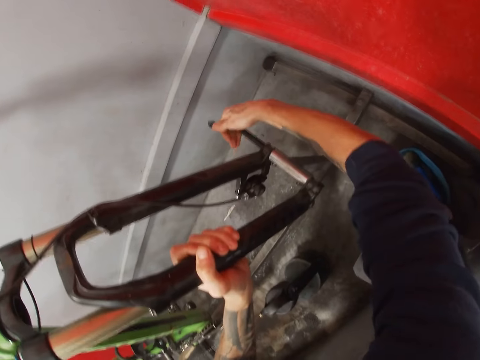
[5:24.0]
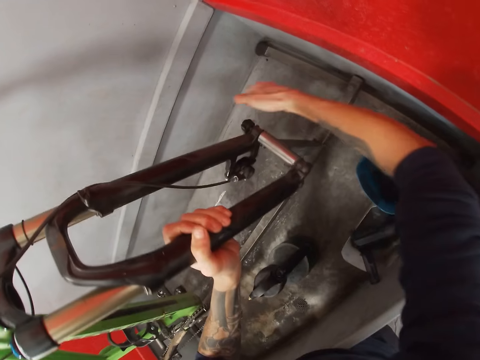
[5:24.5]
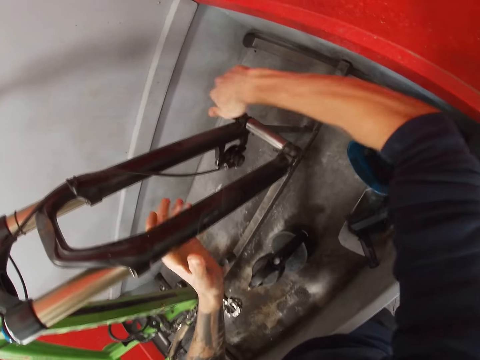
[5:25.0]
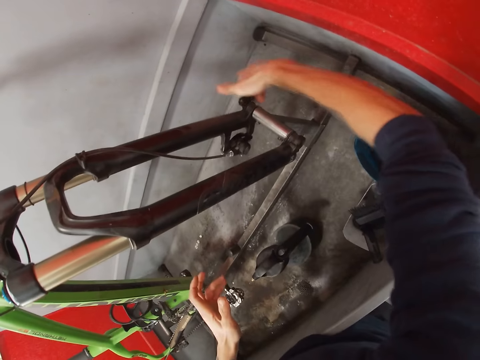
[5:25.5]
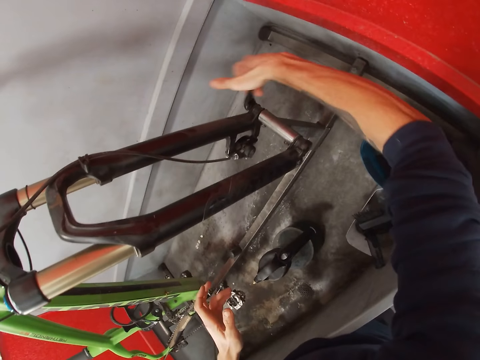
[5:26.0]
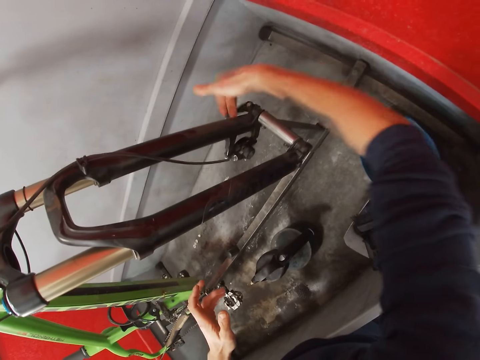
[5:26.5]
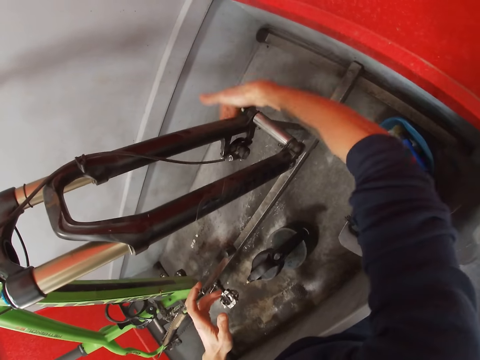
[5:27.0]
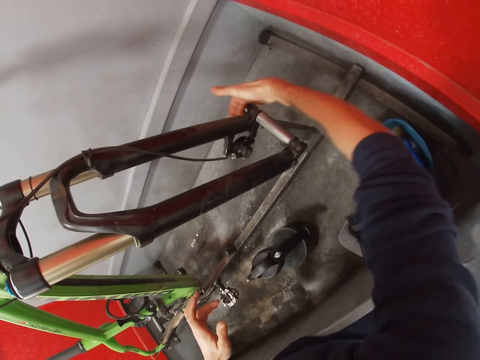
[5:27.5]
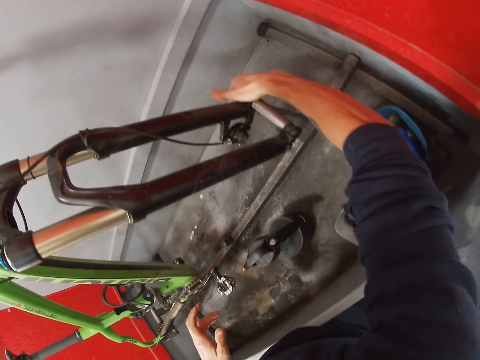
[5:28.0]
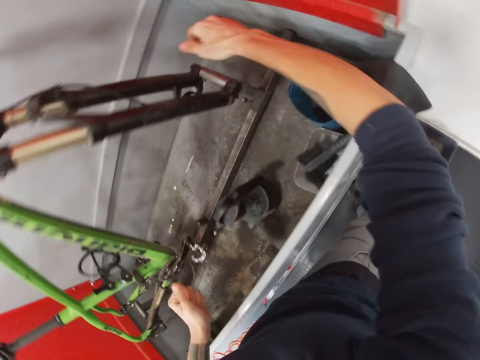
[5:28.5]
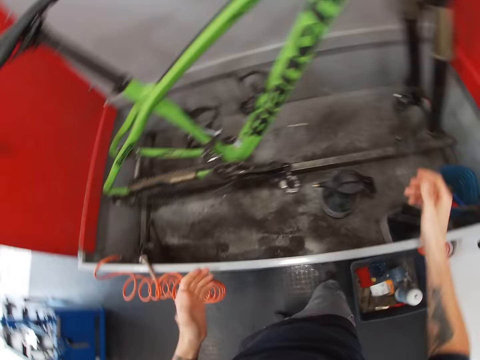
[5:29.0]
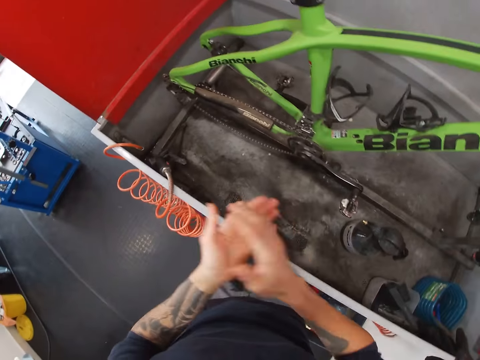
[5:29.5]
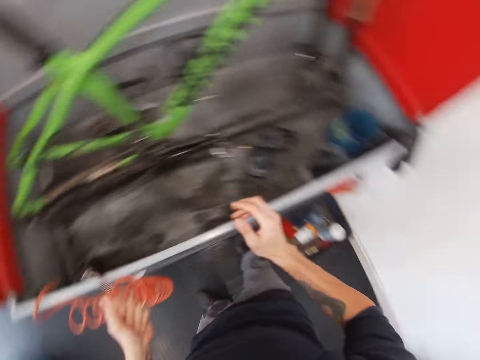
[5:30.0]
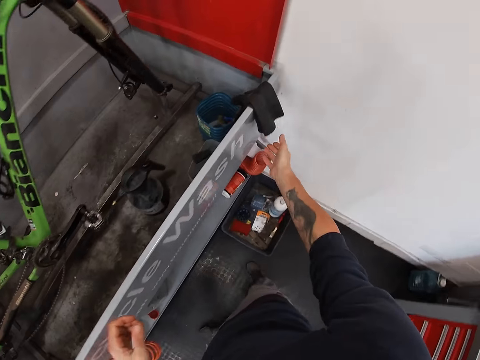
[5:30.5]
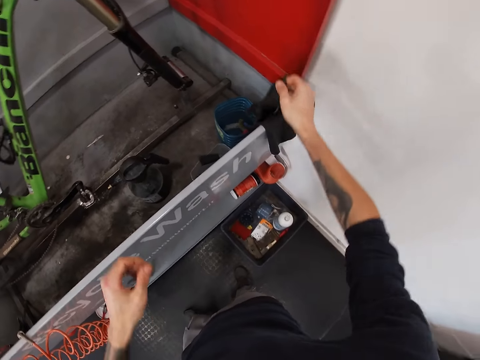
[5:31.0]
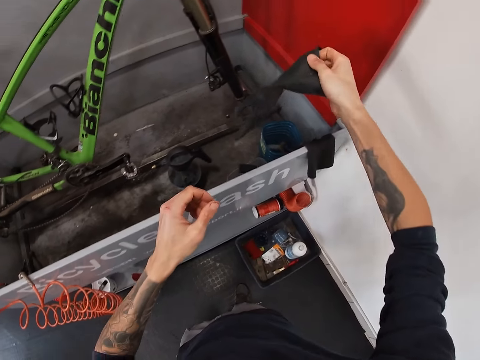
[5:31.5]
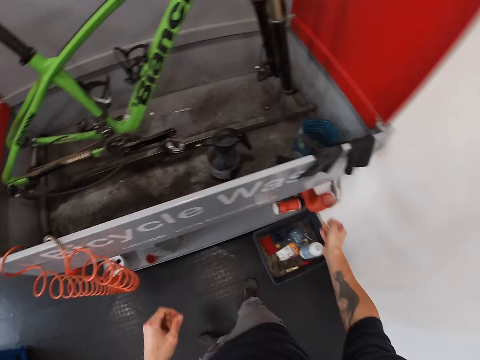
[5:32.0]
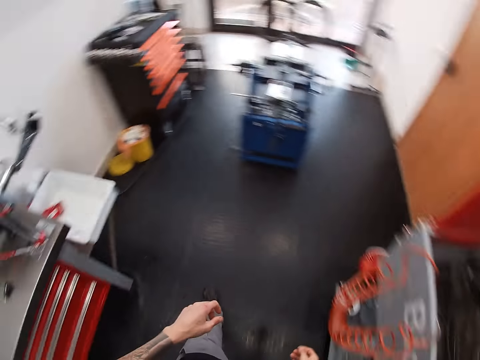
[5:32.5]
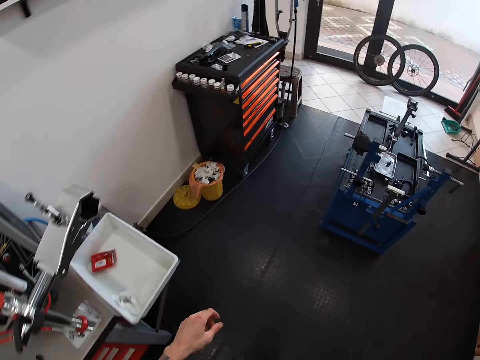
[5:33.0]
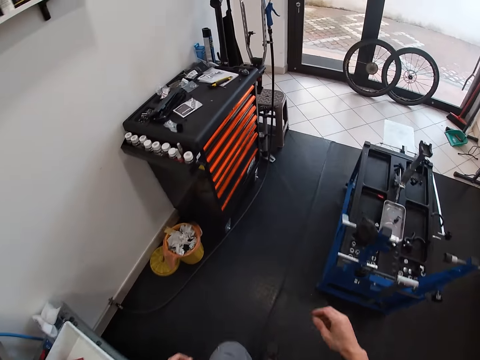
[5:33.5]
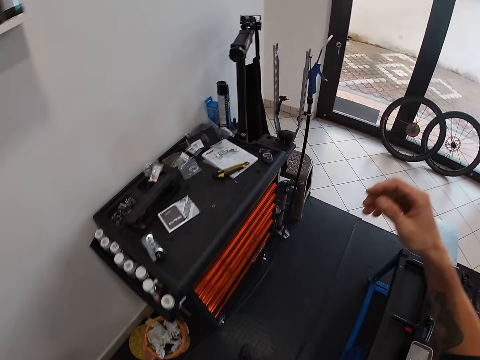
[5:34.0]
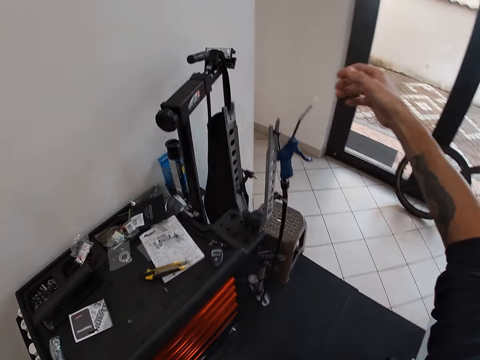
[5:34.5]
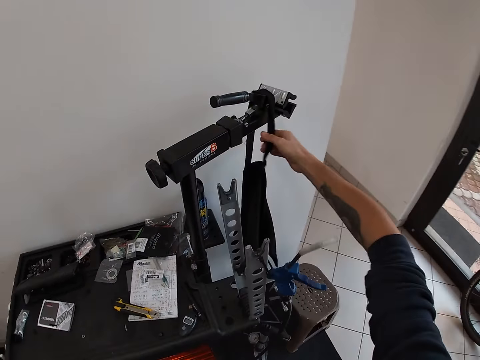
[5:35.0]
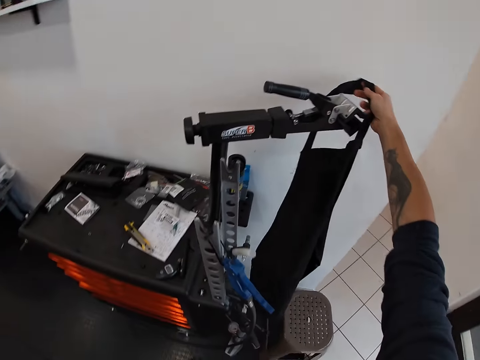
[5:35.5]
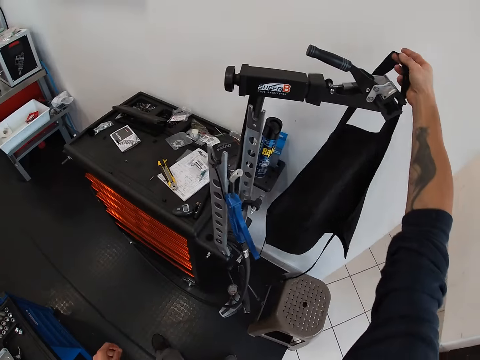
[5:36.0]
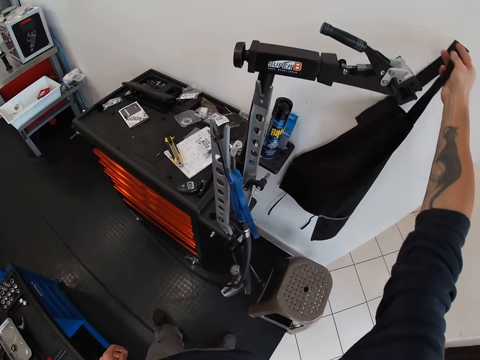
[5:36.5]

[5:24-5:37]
The camera wearer tightens the shock bushing in the bicycle axle with his right hand. He lifts his hands and rubs his hands. He picks up a glove or cloth on the bicycle wash with his right hand. He drops the glove on the bicycle wash with his right hand. He turns back and moves around the room. He removes an apron from a handlebar grip with his right hand.

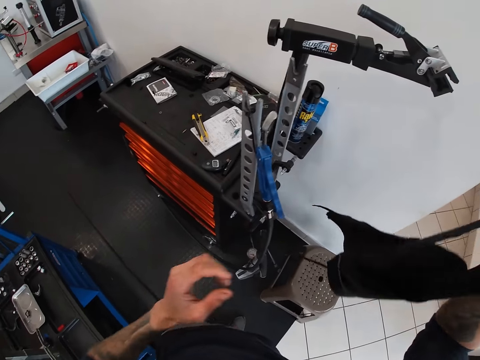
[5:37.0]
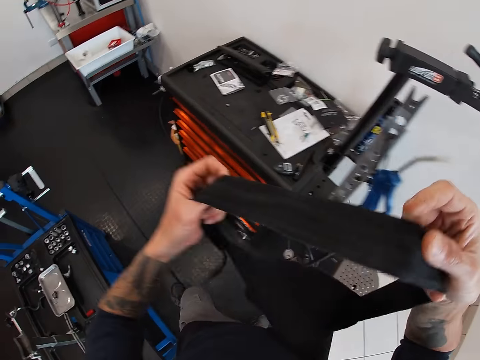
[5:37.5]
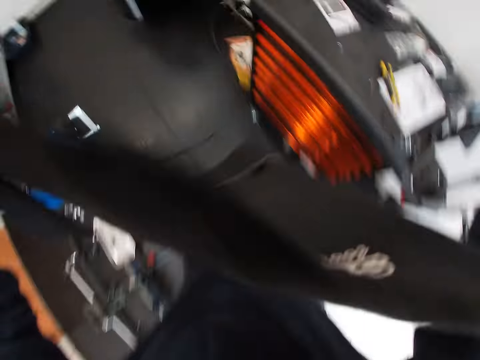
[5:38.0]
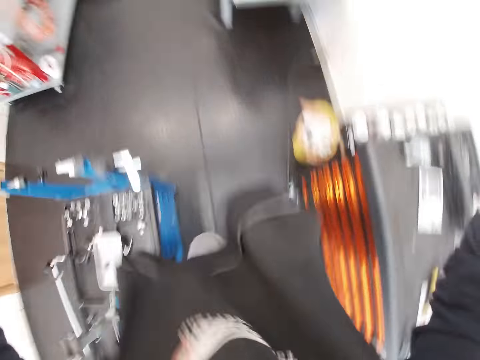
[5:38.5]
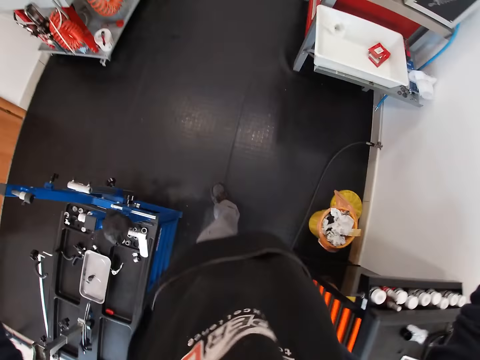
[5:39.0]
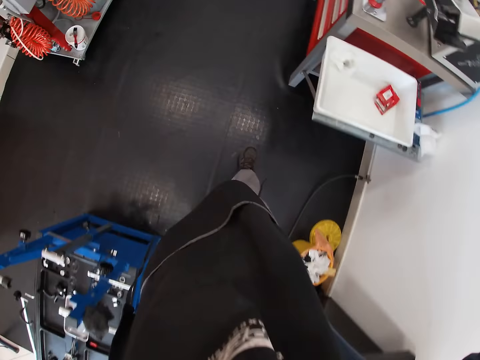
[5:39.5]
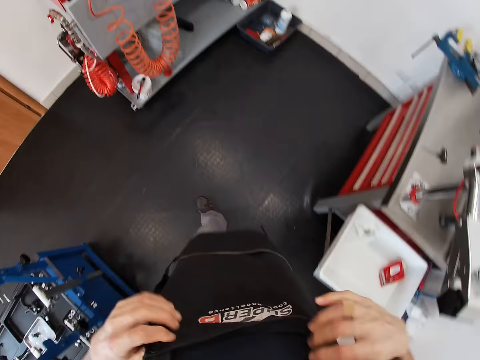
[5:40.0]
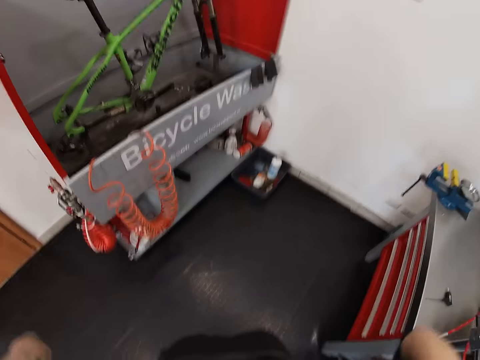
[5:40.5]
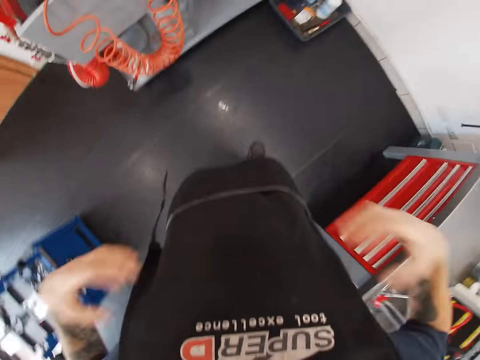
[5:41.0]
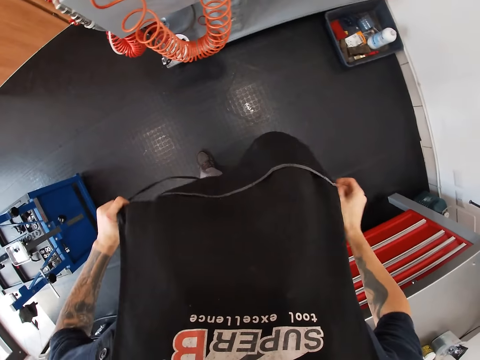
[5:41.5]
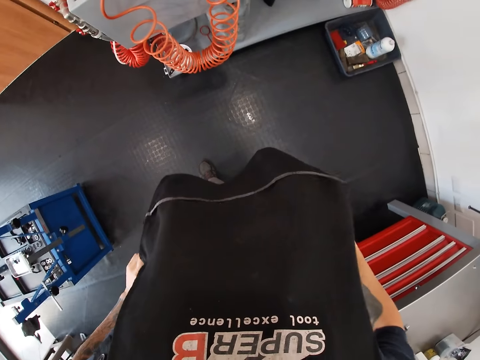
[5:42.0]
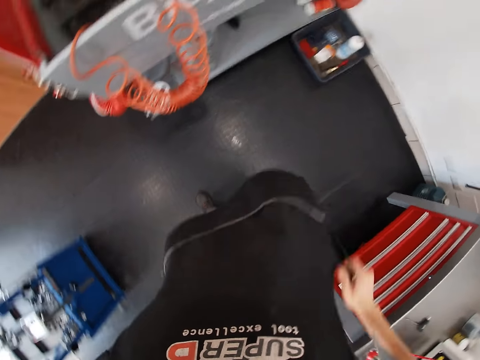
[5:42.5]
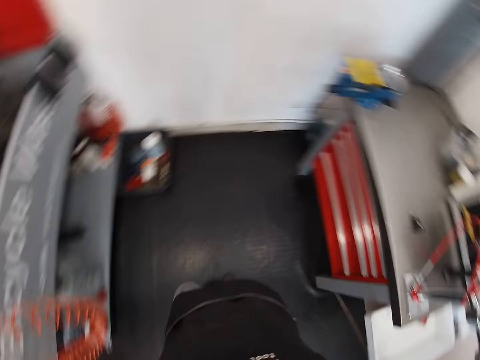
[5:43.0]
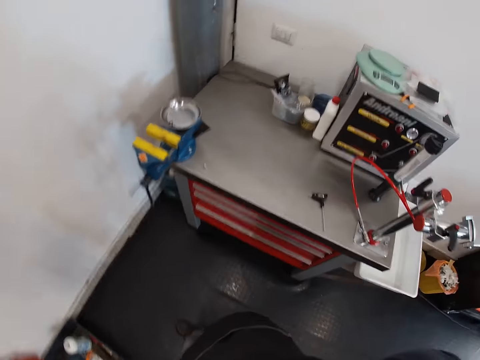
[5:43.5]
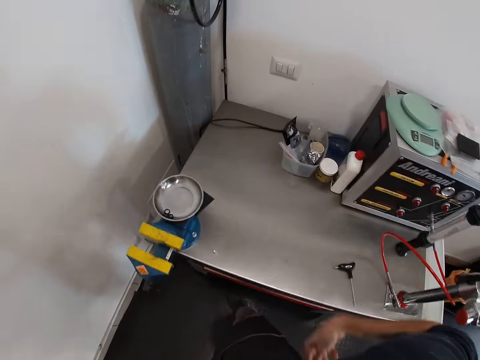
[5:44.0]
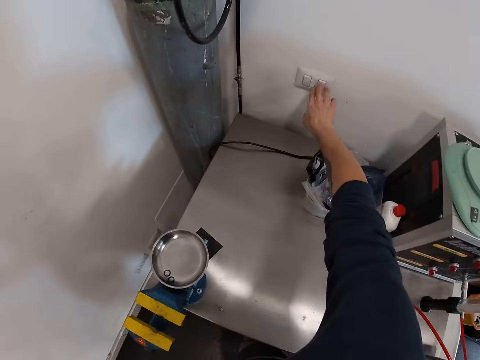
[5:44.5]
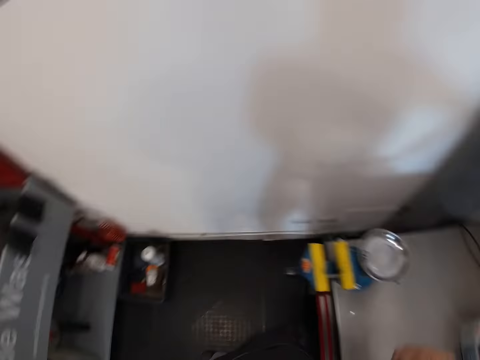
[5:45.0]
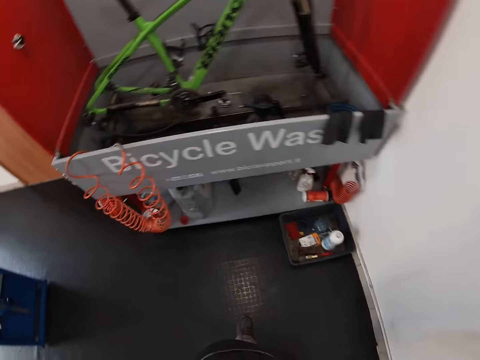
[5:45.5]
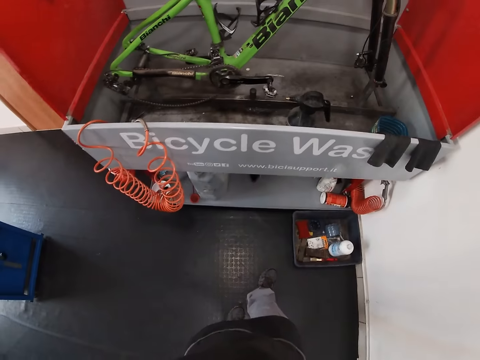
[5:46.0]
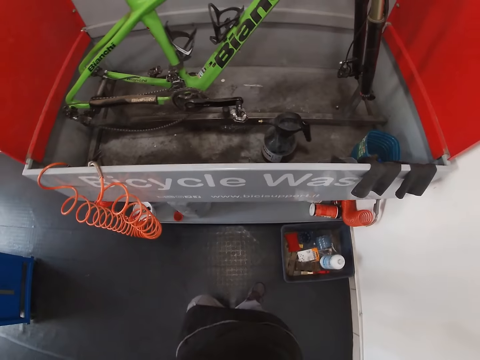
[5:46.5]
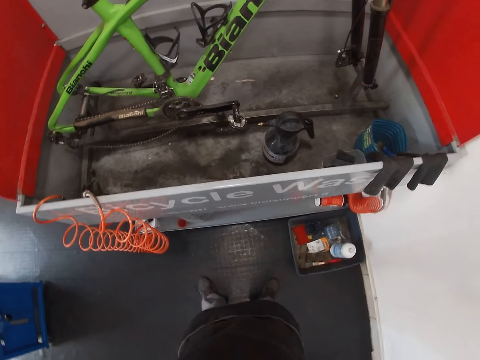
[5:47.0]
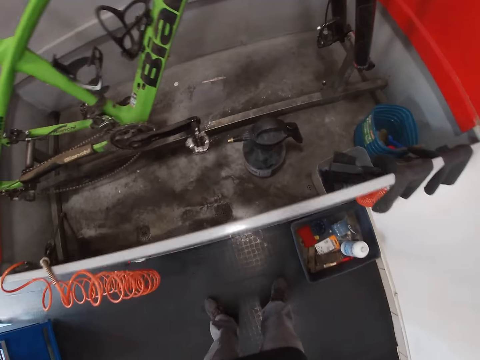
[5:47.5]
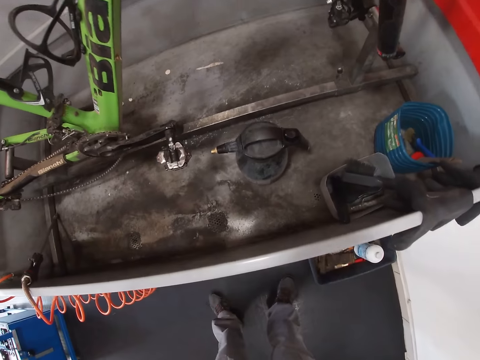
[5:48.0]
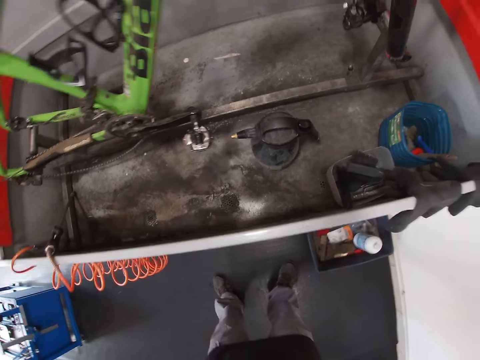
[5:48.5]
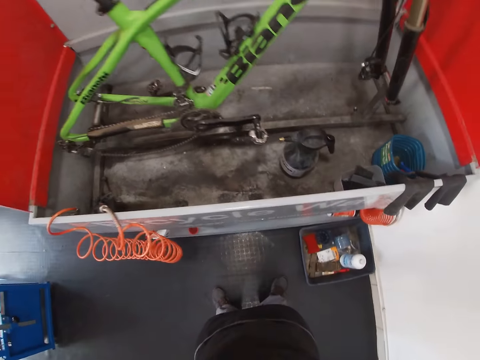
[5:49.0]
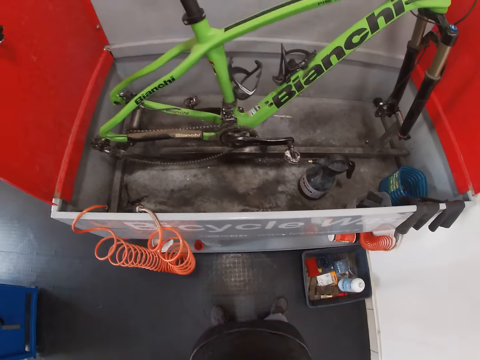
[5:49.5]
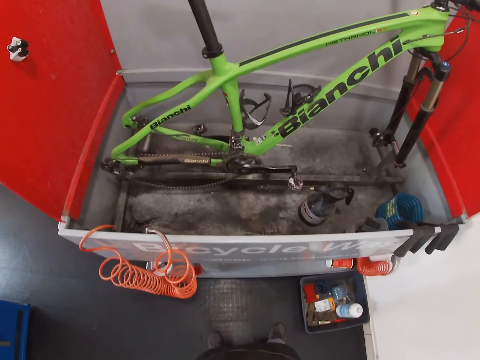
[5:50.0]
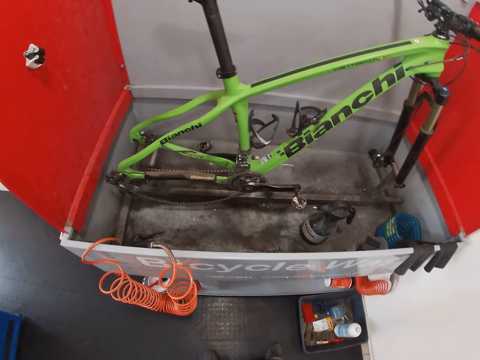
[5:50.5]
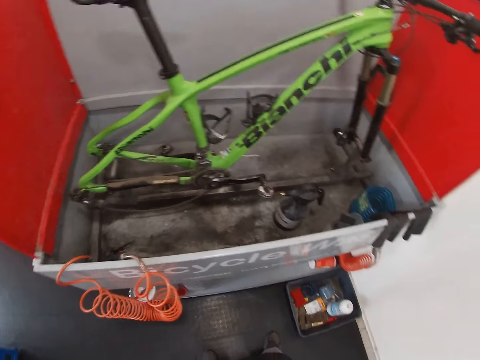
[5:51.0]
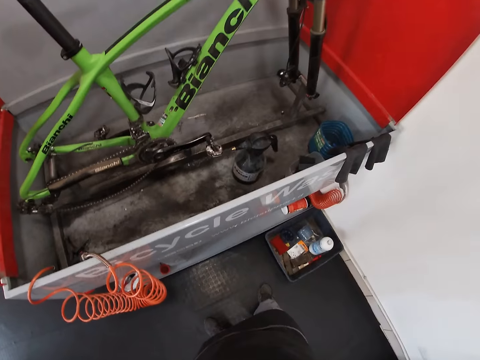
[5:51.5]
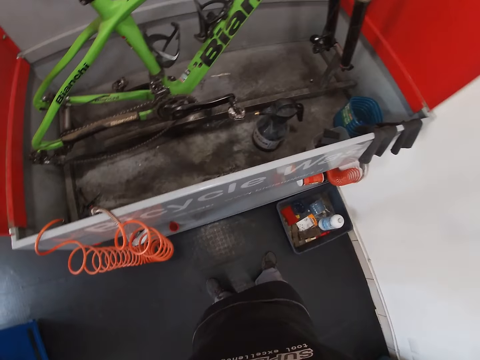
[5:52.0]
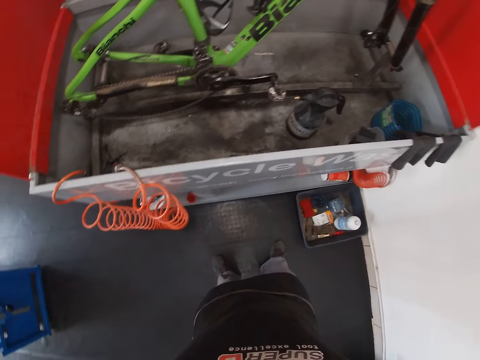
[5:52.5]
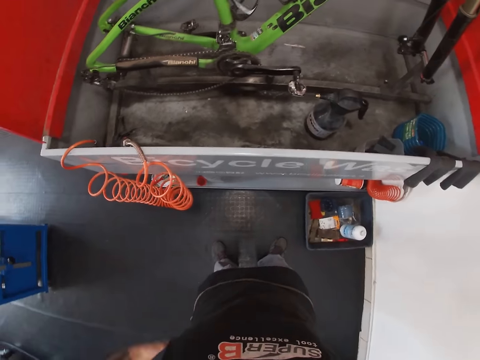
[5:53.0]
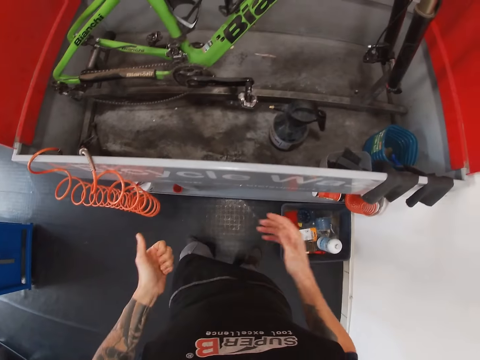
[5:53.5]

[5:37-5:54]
The camera wearer holds the apron with both hands. He wears the apron with both hands. He moves around the room. He adjusts the apron with both hands. He ties the apron. He looks around the room. He moves around the room. He puts on a socket with his right hand. He switches on the switch. He moves towards the bicycle wash. He looks around the bicycle wash.
